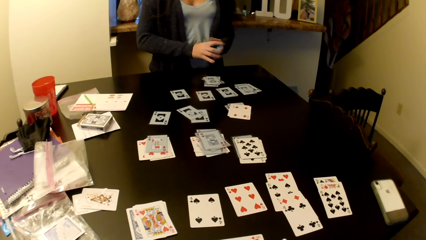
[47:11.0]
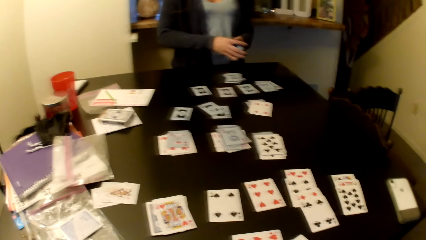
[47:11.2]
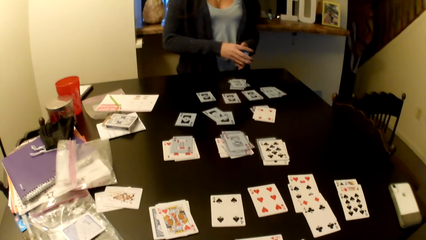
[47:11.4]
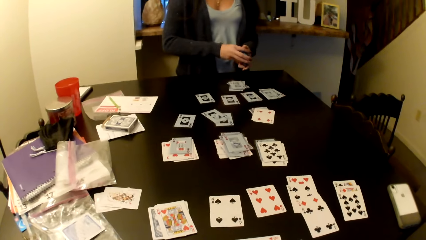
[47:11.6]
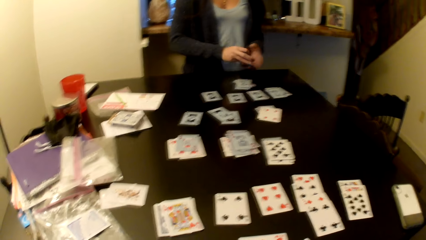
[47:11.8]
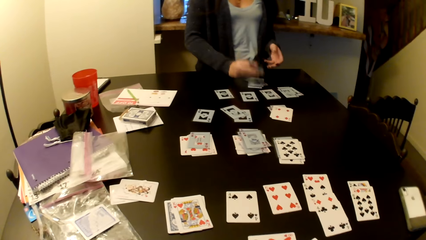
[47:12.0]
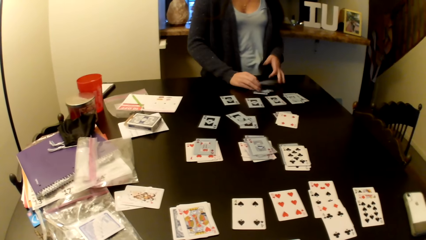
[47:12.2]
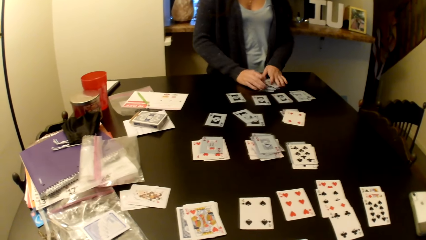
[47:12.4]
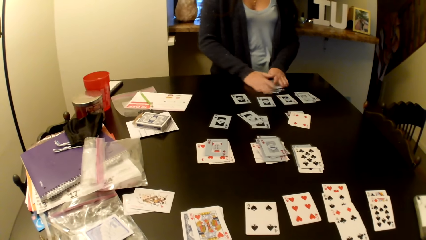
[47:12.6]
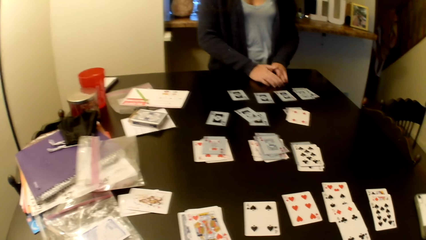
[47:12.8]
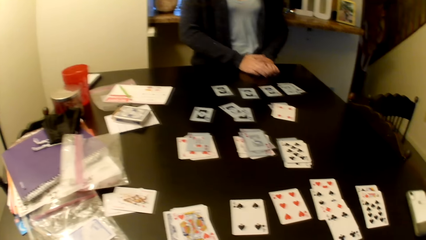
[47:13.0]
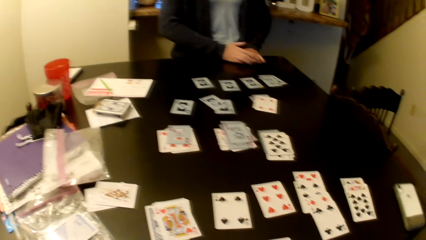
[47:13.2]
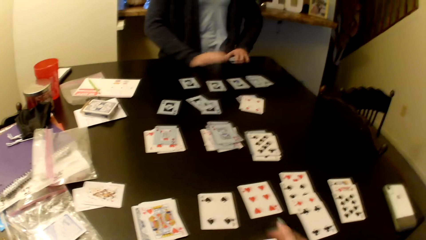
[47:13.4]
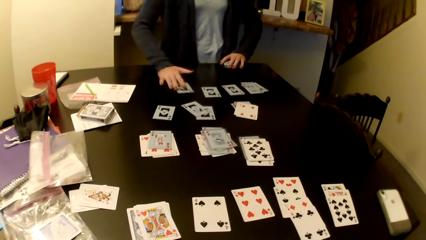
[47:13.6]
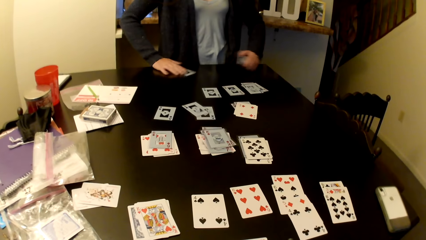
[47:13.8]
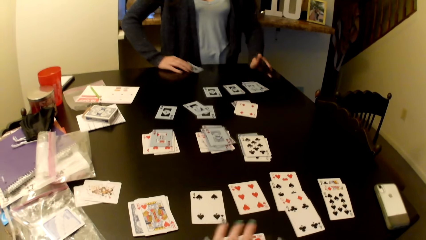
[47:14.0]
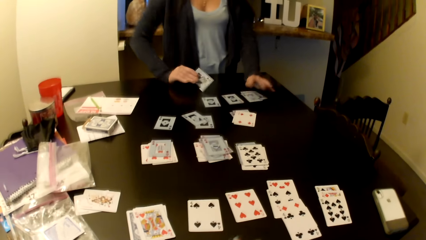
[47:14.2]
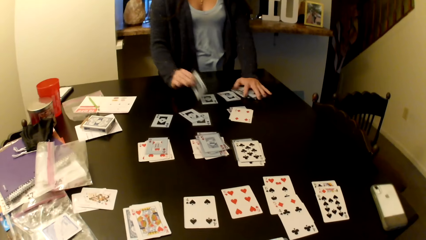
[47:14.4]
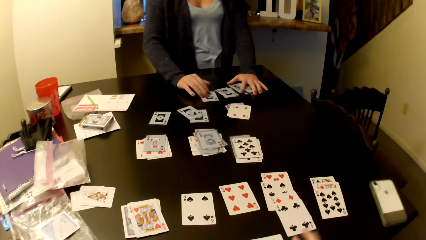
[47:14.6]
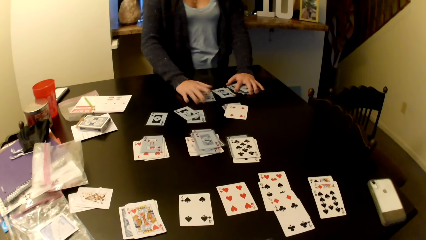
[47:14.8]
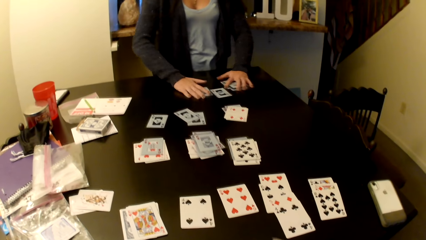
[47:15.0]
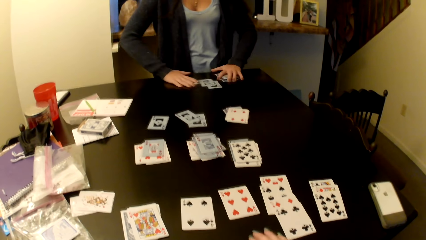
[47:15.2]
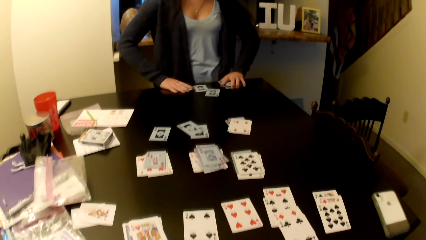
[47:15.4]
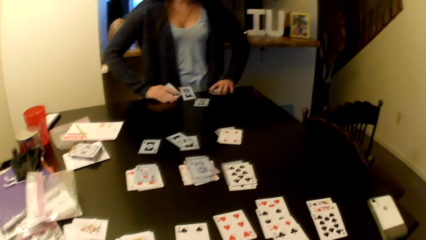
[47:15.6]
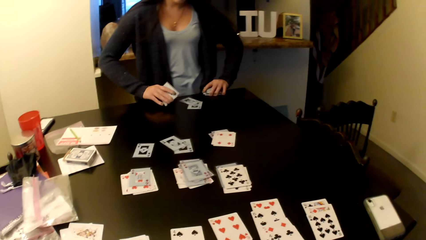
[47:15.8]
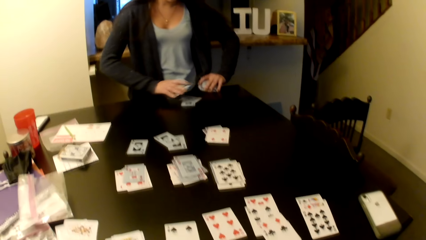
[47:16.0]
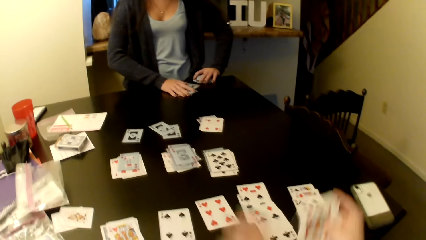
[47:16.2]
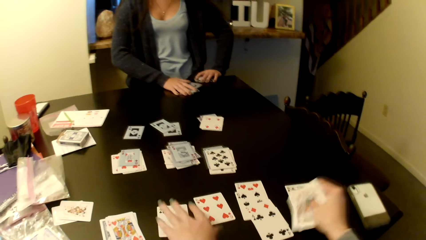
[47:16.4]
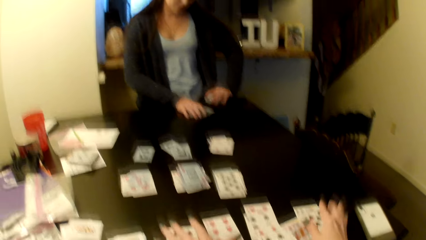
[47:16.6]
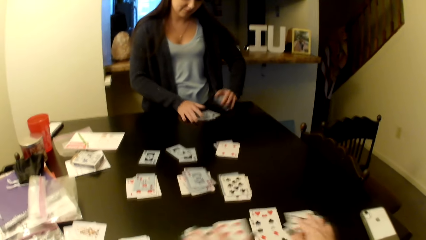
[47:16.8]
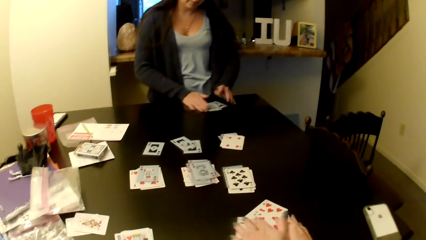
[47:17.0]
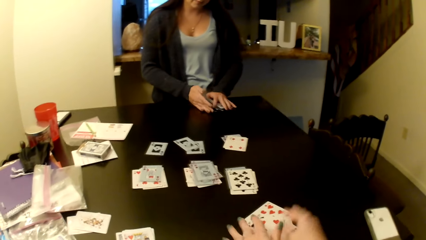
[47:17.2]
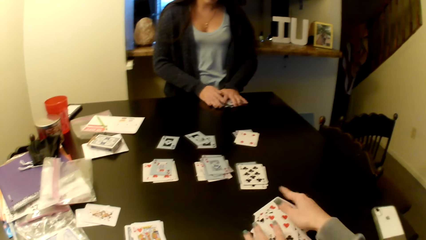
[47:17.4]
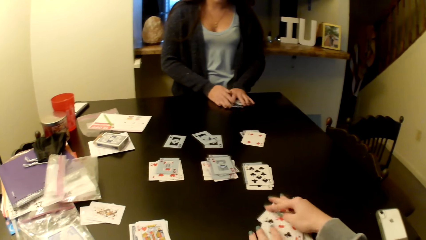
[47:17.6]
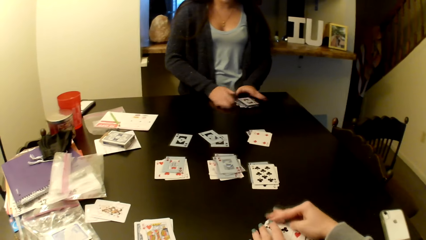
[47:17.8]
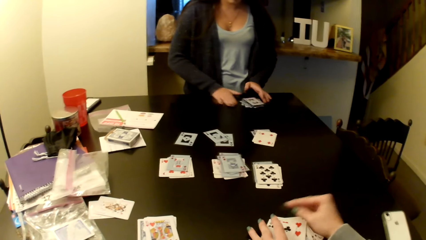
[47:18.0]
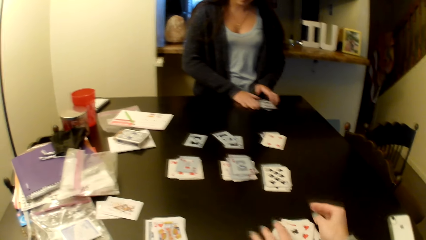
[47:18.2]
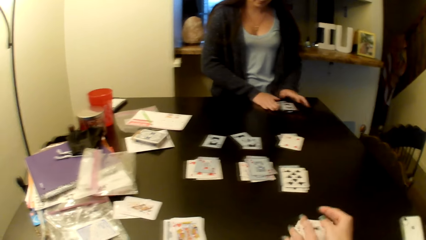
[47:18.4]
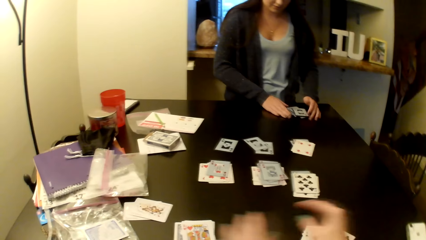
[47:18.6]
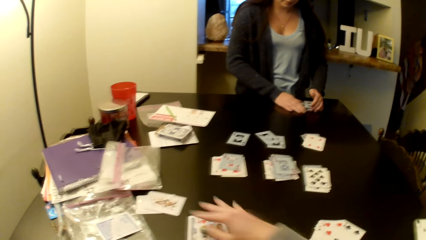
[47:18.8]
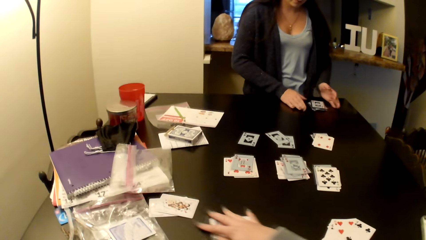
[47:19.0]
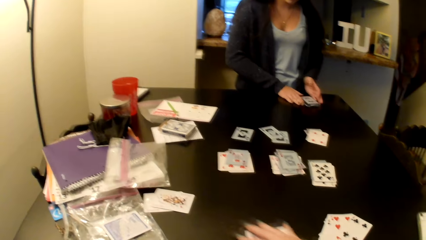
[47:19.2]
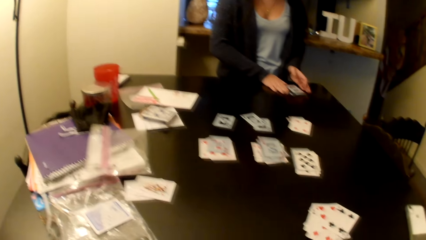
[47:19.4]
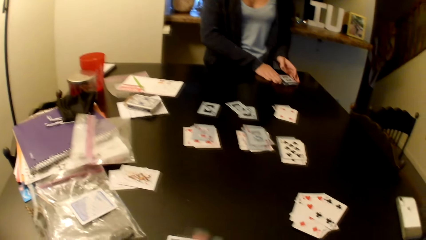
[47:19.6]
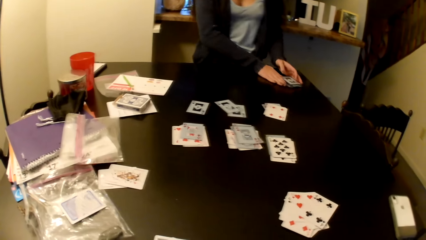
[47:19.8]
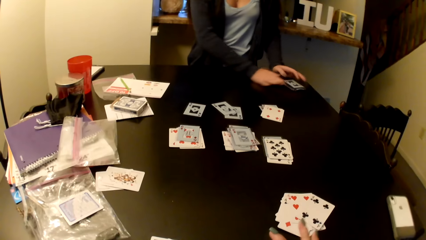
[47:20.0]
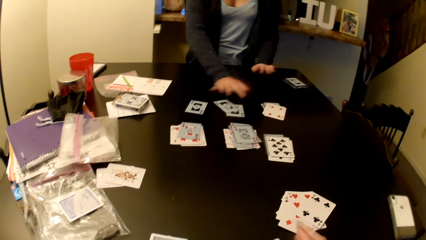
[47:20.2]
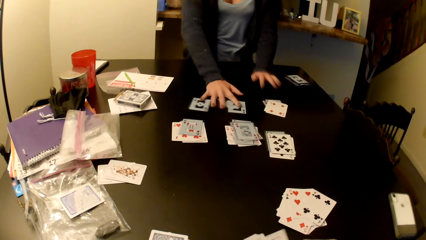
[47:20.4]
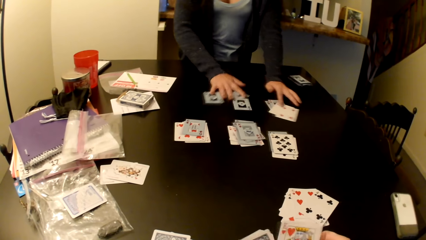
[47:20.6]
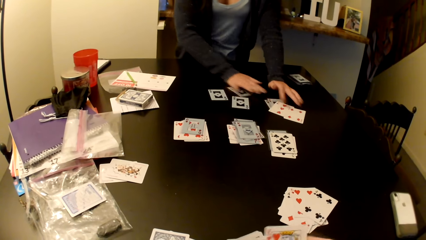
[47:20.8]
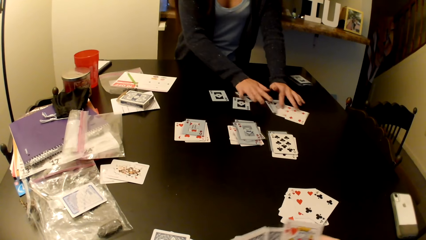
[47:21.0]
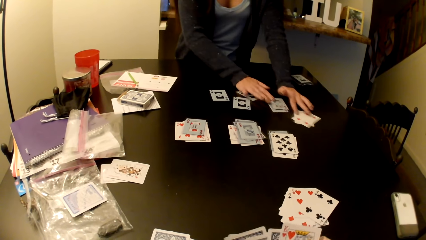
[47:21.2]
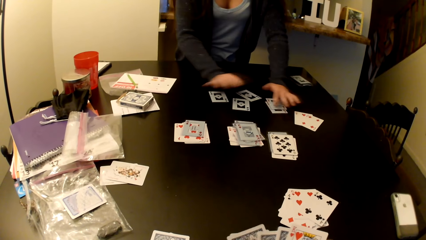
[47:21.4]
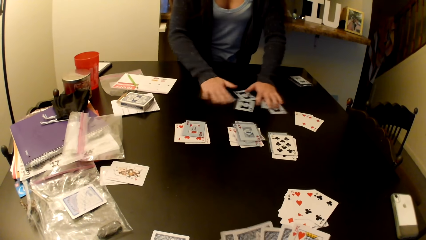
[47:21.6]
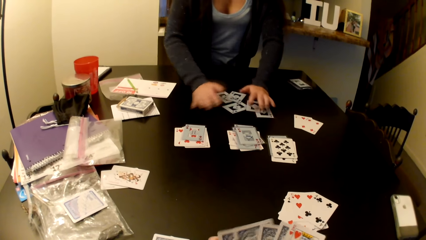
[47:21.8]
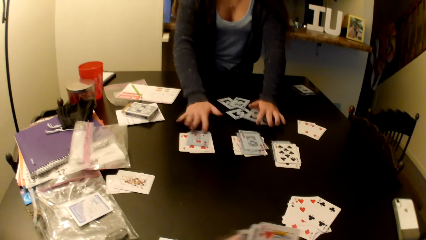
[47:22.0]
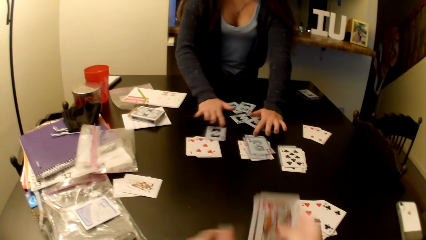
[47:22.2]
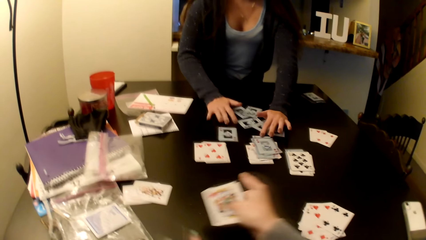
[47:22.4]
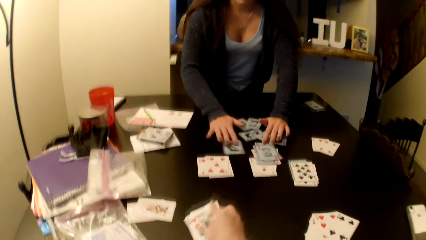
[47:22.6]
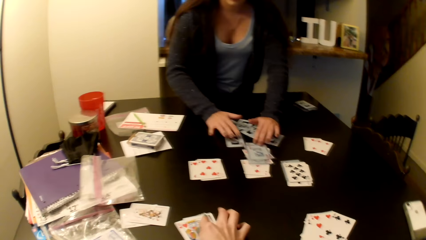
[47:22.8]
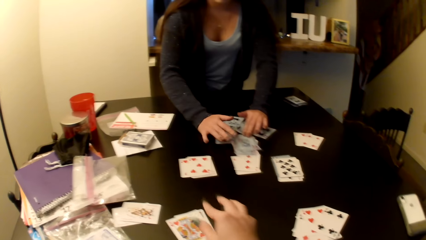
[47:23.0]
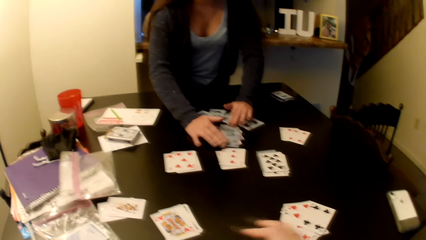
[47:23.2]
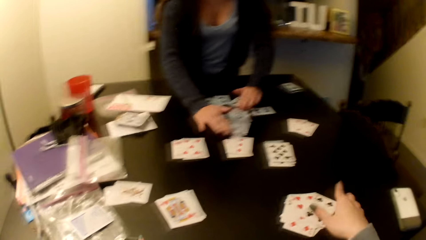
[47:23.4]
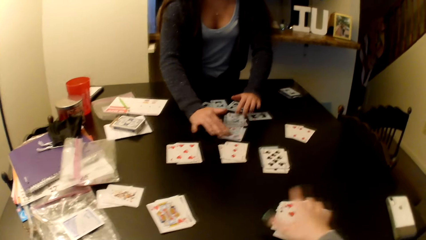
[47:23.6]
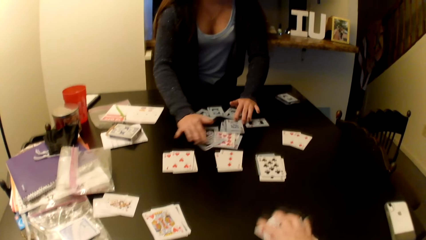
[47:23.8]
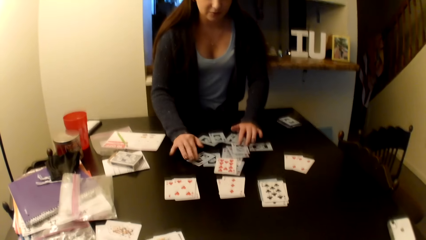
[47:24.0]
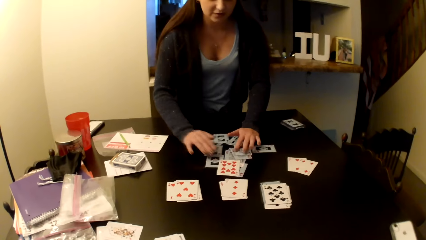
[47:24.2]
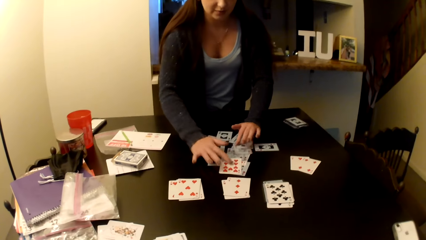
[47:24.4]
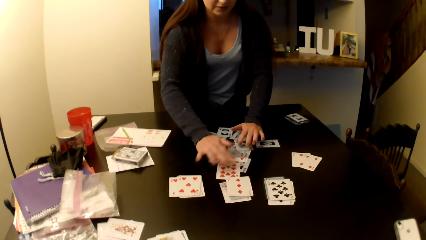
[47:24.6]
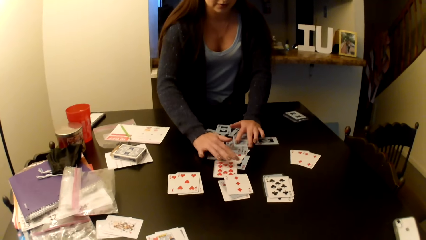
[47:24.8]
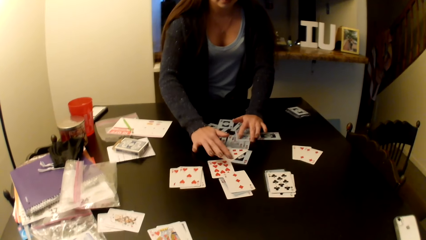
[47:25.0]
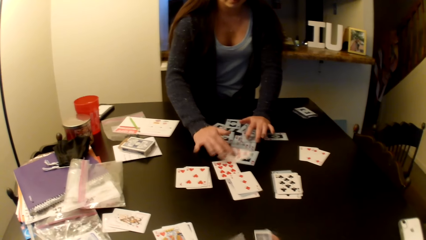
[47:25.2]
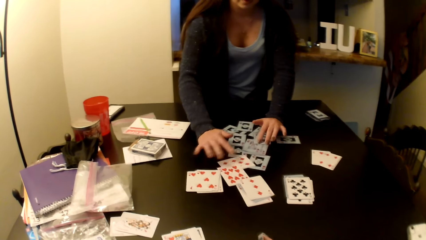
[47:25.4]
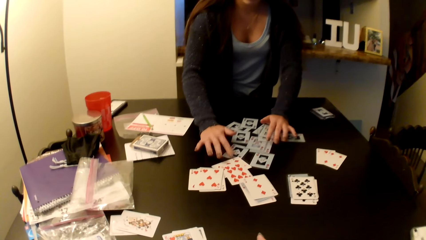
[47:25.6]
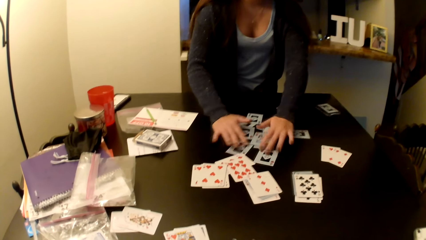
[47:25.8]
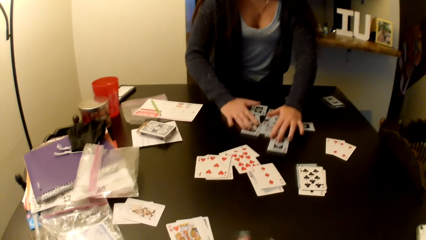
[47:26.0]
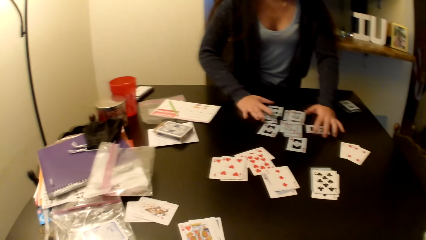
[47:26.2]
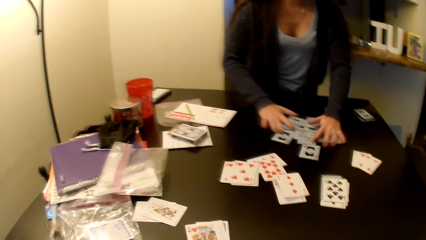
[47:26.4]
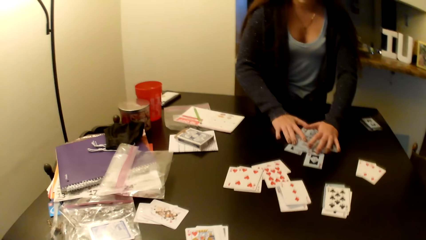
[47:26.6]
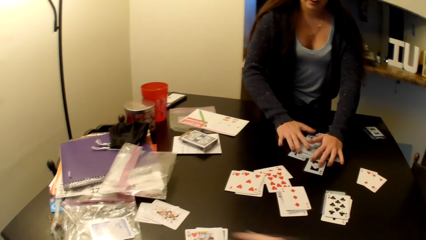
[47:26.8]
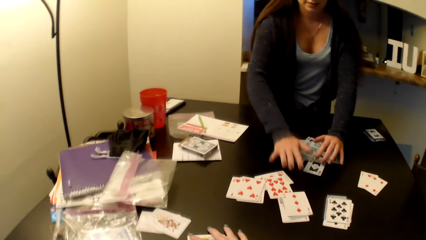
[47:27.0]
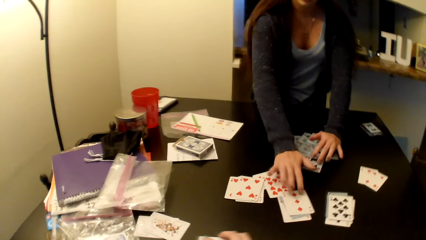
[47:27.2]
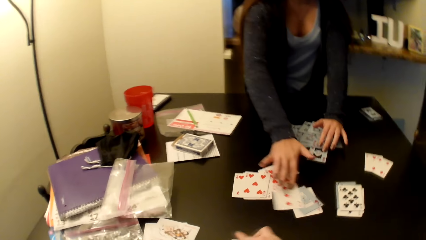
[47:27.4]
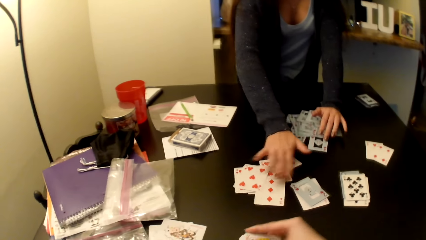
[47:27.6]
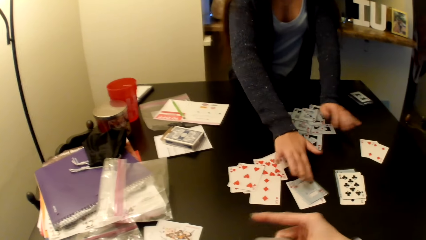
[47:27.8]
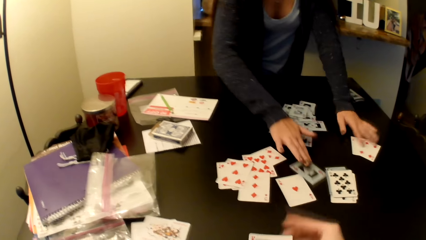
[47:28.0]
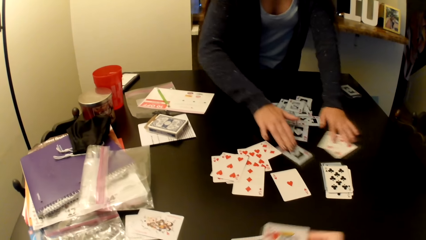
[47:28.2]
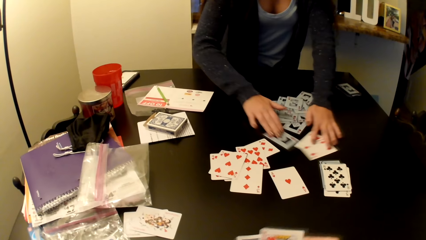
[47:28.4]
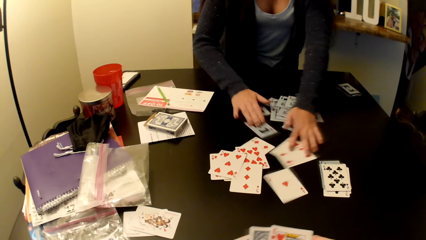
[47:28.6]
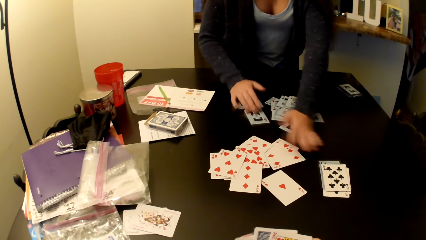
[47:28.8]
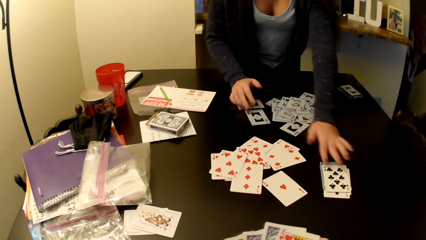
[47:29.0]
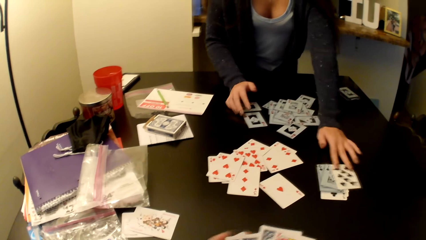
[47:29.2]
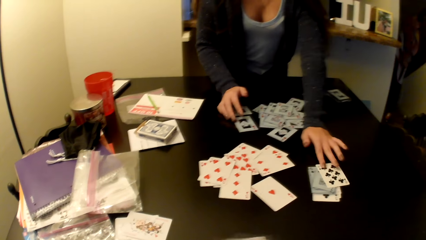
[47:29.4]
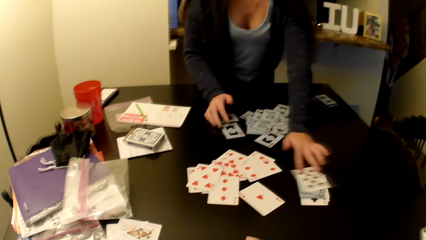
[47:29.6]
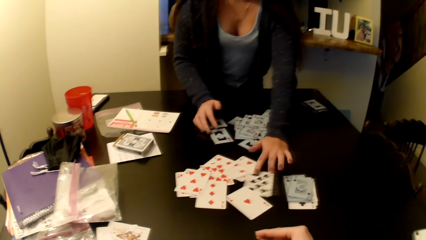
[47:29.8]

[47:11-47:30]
A woman shuffles the card. The camera wearer places the cards she is holding on the table. The woman picks some cards on the table and arranges the card on the table. The camera wearer picks some cards on the table.
